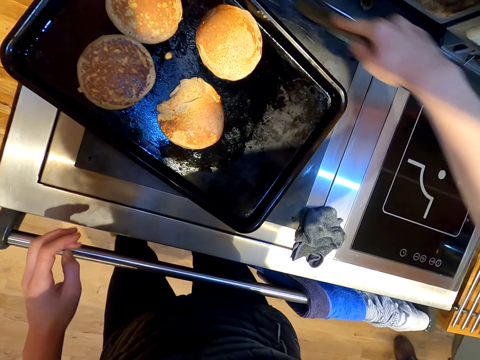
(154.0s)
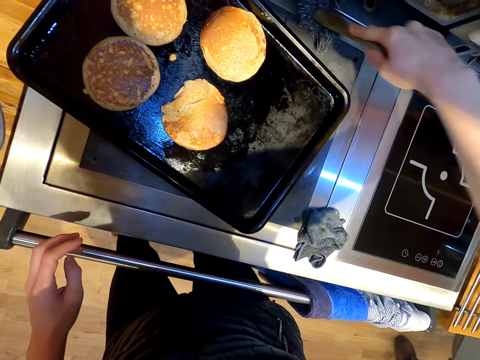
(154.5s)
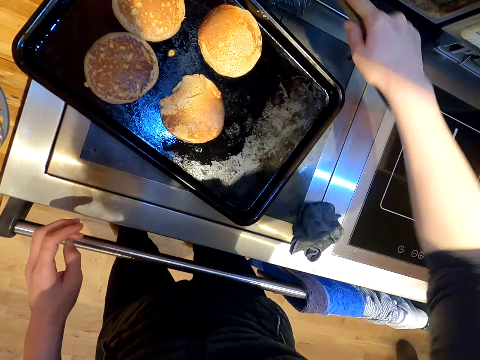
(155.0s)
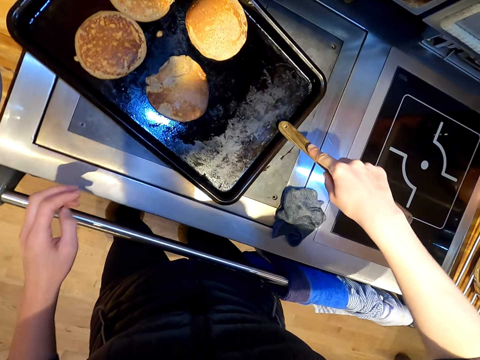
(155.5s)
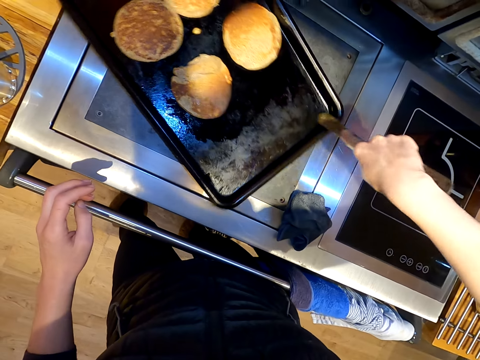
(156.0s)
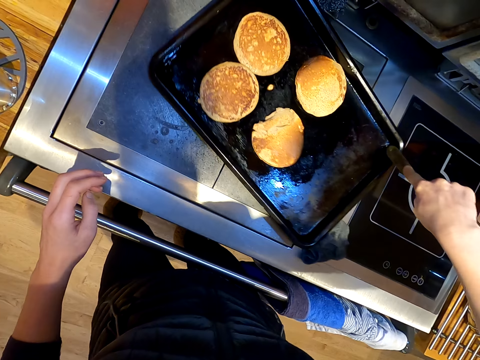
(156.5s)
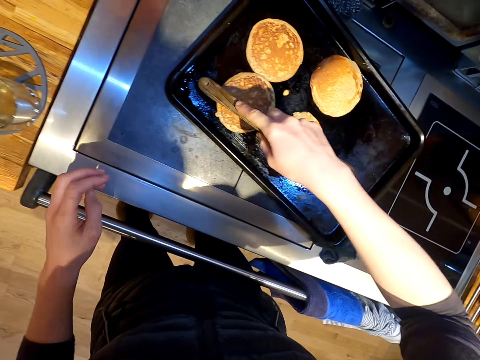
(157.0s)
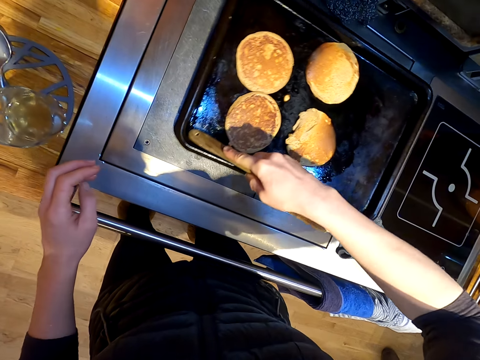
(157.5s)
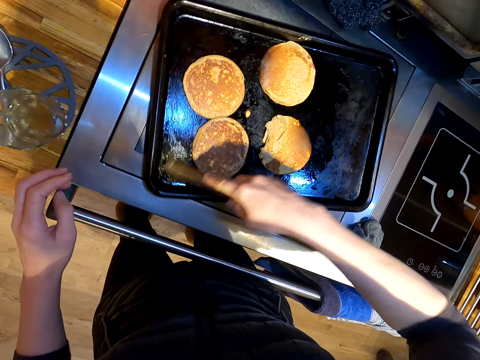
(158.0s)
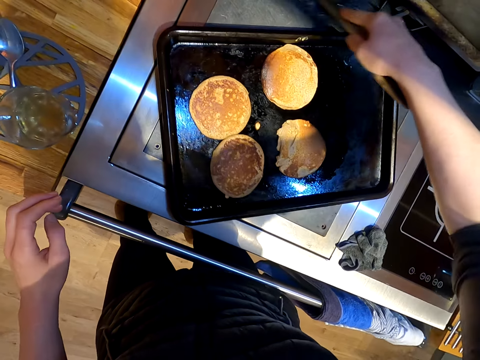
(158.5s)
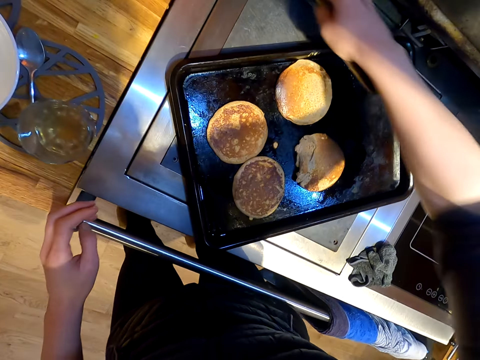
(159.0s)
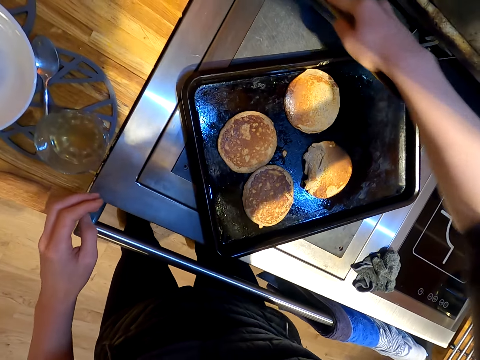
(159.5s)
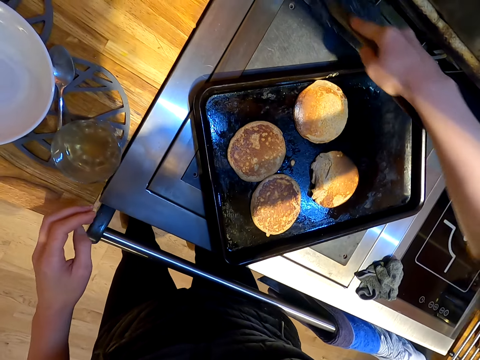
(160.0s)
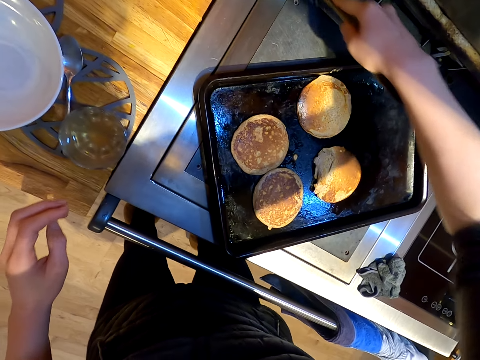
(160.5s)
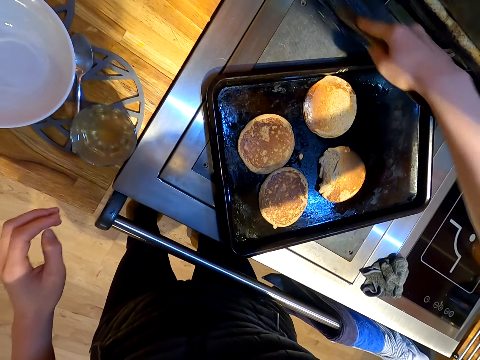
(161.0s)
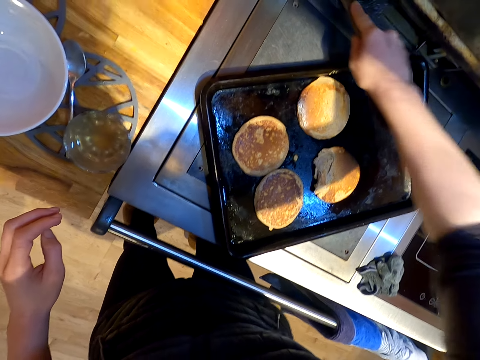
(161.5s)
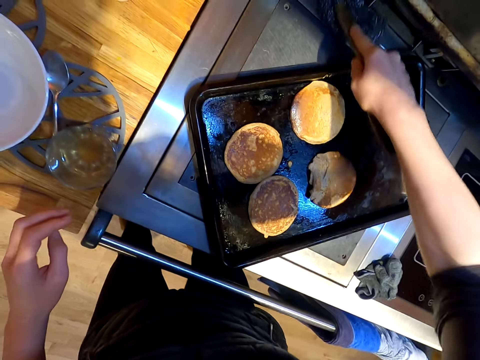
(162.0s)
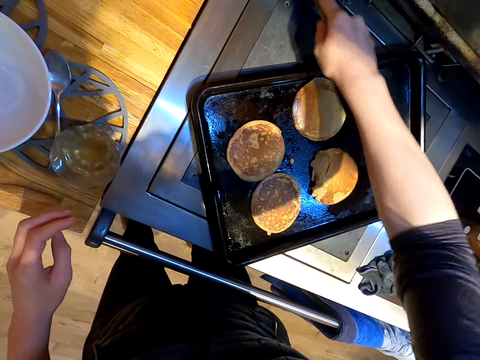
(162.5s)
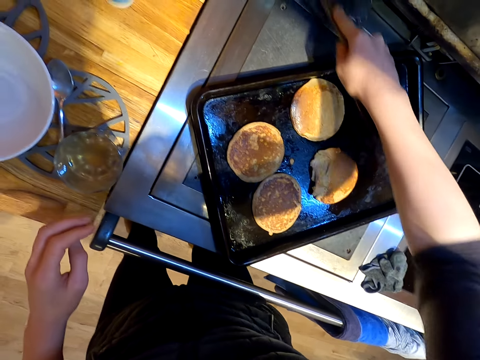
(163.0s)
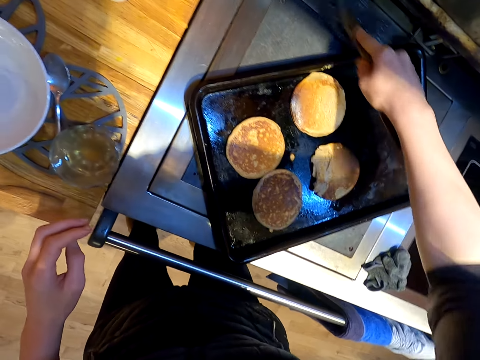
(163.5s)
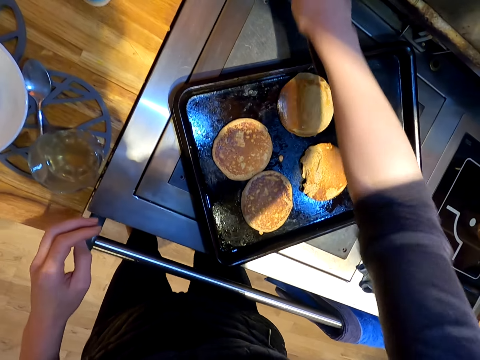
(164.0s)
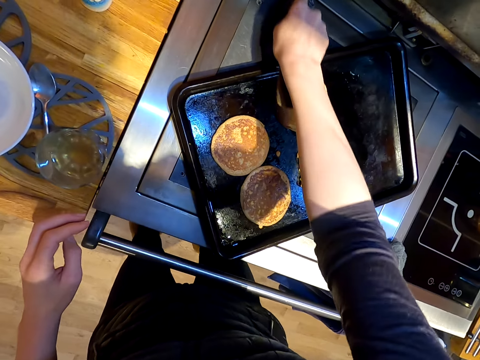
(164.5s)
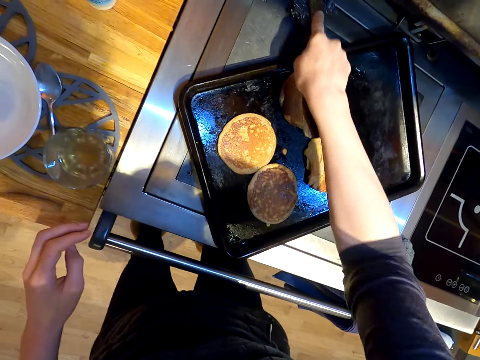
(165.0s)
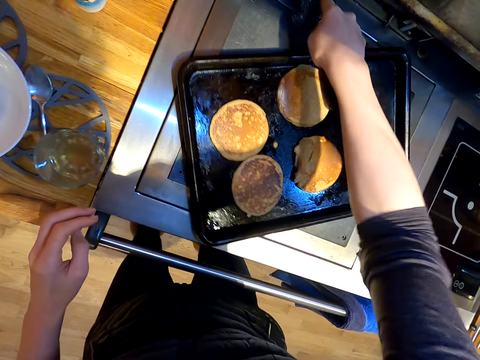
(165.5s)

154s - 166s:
The camera wearer pushes the cooking tray. They clean the gas stove.

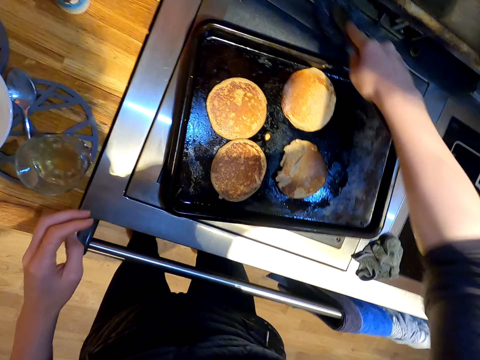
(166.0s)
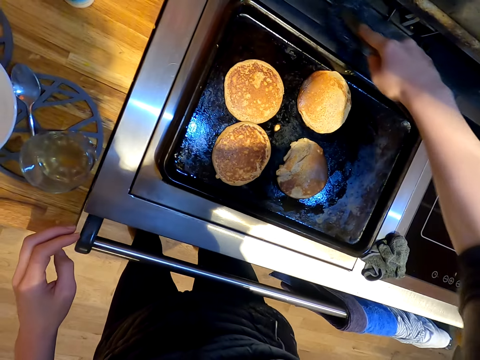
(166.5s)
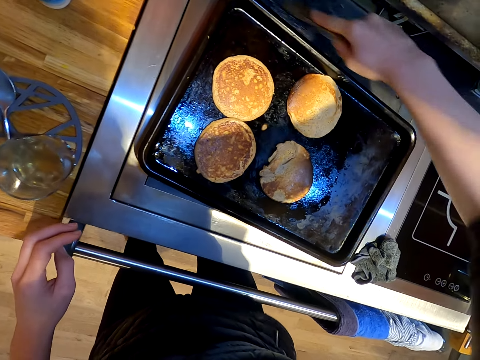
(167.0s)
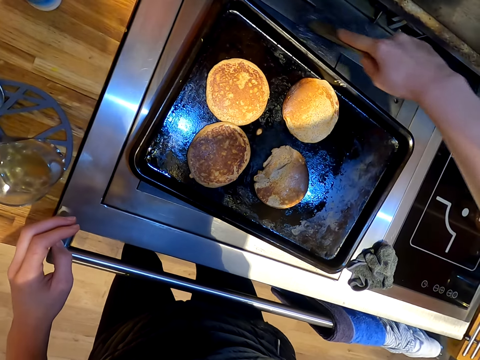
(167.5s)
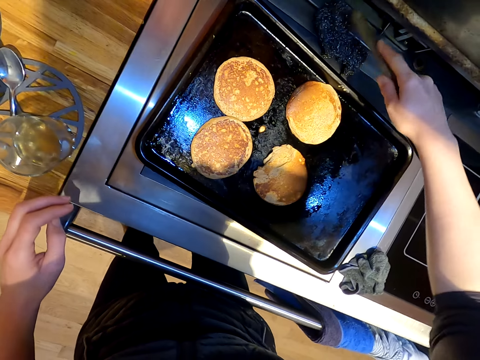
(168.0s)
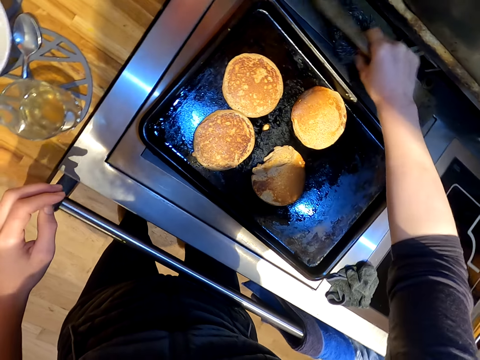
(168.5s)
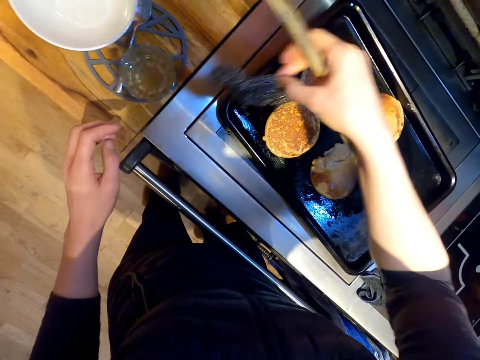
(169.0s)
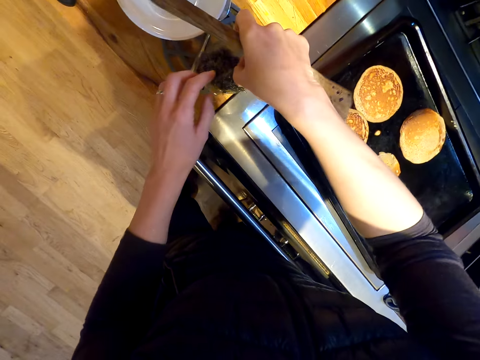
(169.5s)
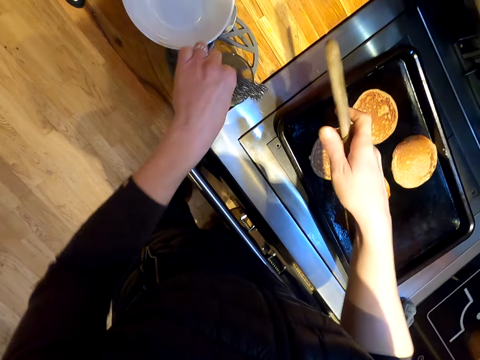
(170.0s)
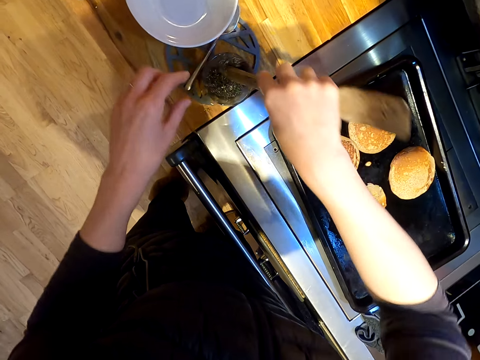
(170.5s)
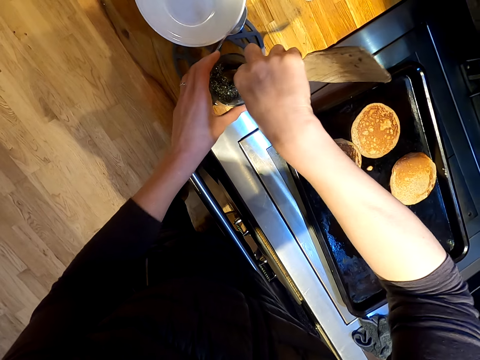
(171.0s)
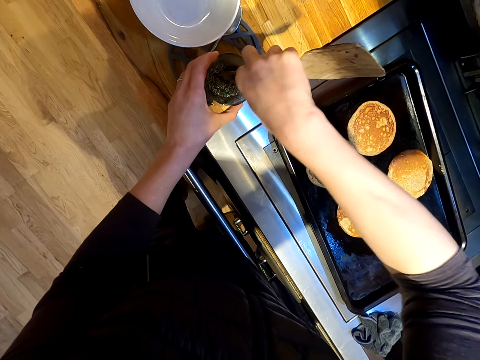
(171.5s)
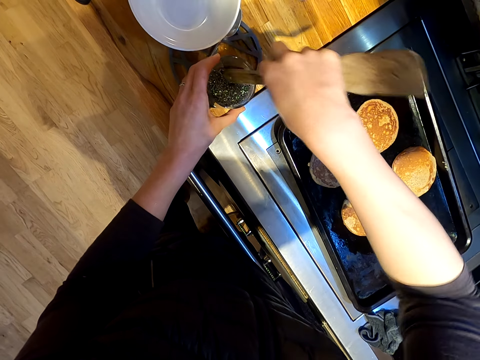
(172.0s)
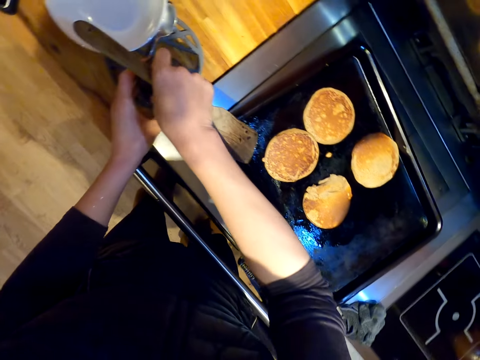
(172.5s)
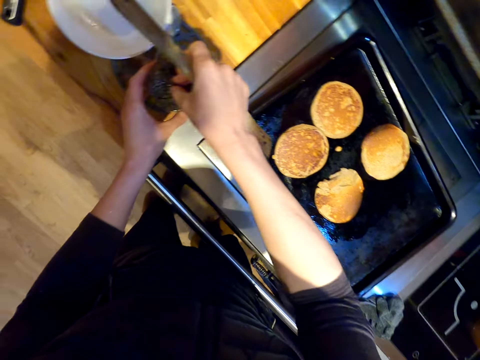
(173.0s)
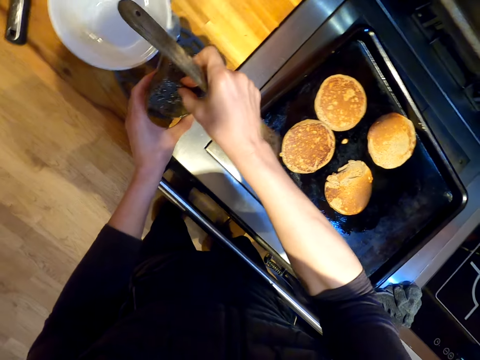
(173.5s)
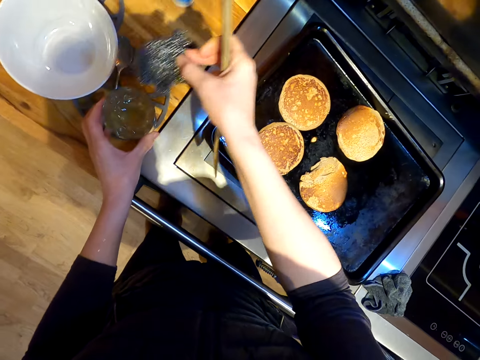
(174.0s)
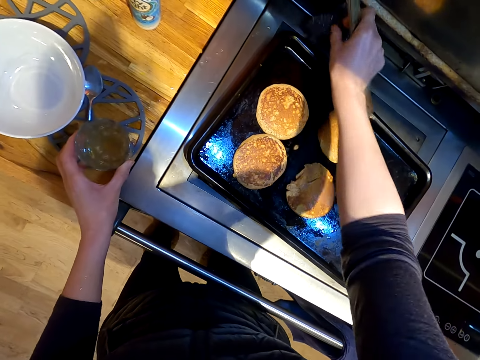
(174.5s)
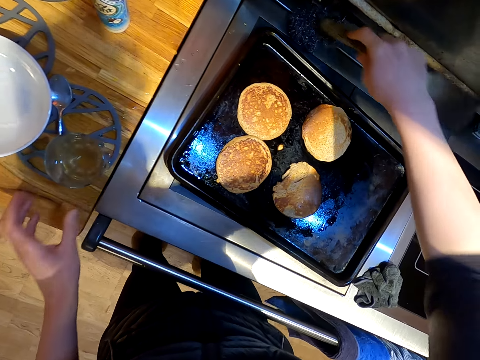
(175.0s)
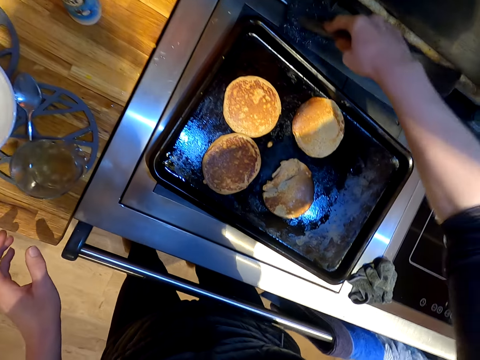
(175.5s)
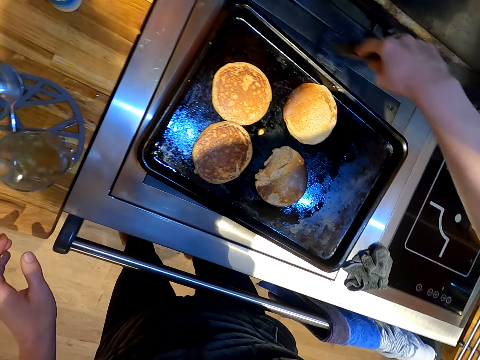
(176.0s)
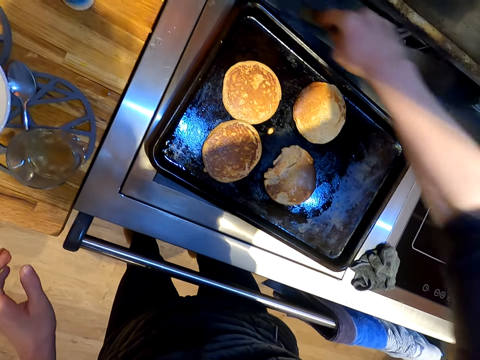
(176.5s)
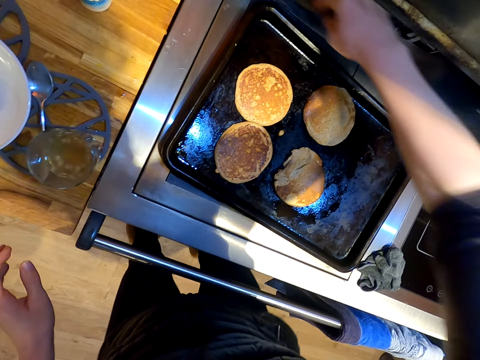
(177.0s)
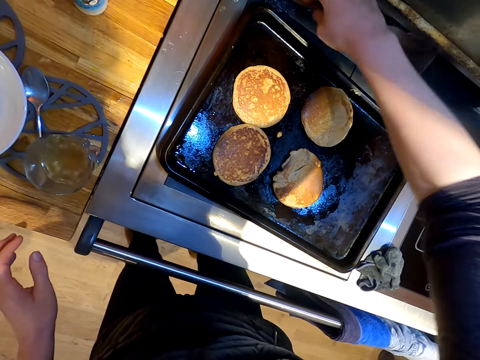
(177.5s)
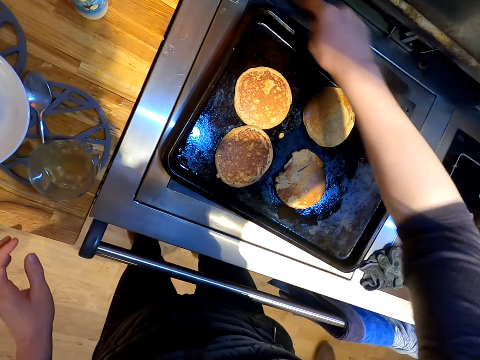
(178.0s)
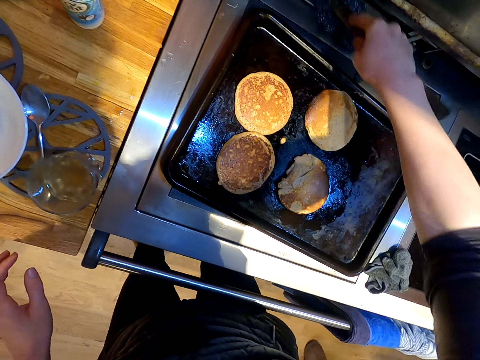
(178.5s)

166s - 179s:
The camera wearer dips the washing wire in the container with water. They clean the gas stove.

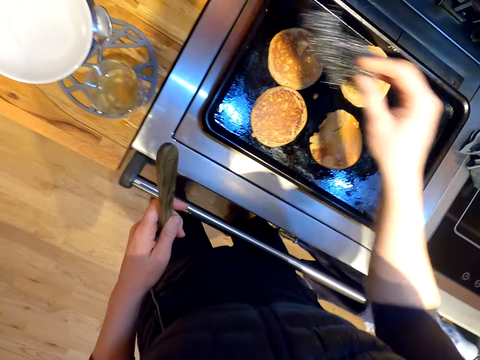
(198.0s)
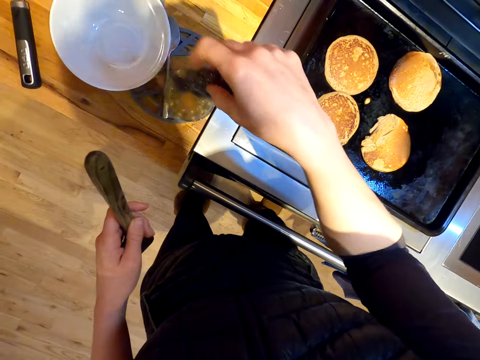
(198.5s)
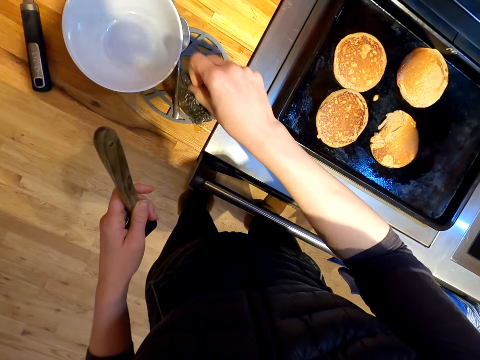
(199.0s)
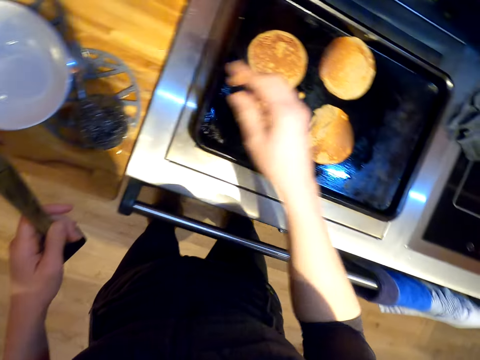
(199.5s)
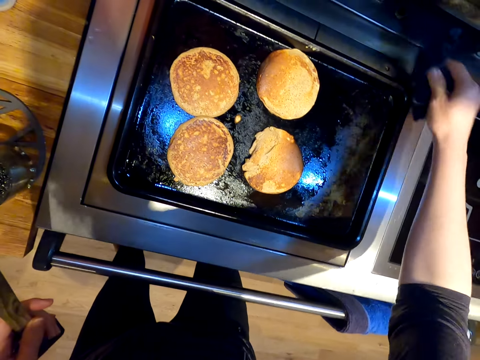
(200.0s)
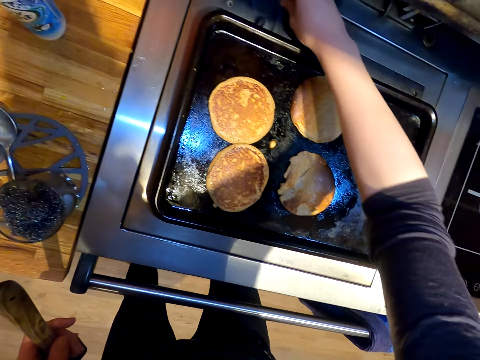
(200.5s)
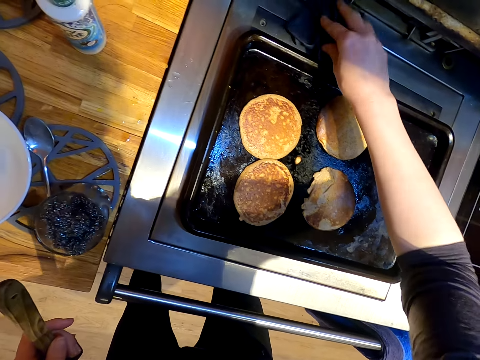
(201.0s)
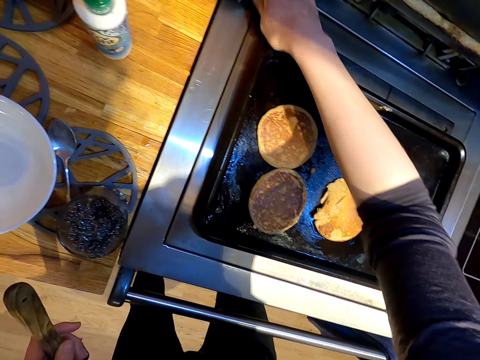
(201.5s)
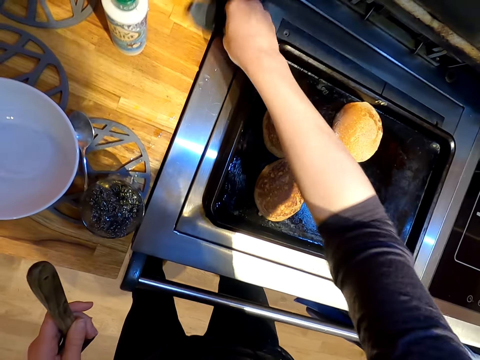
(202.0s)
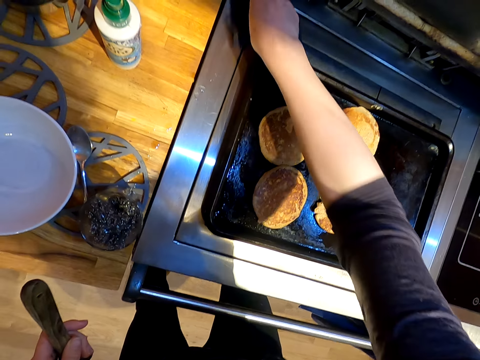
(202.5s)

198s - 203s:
The camera wearer dips the washing wire in the container with water. They wipe the gas stove.
